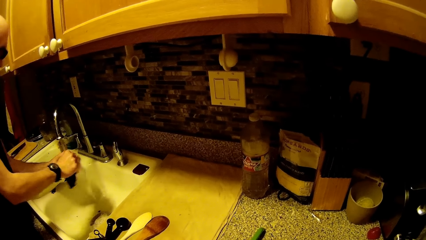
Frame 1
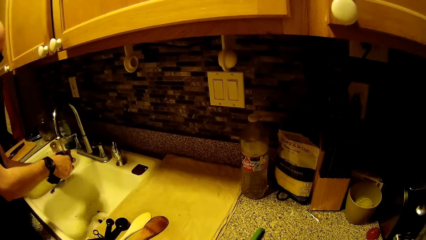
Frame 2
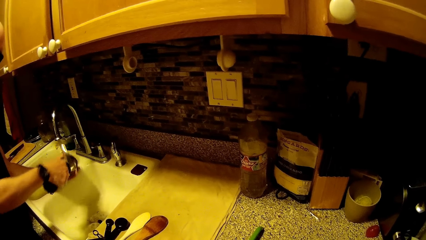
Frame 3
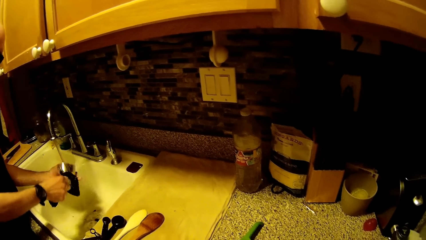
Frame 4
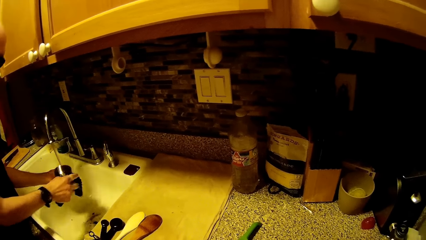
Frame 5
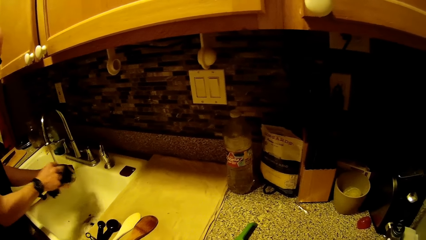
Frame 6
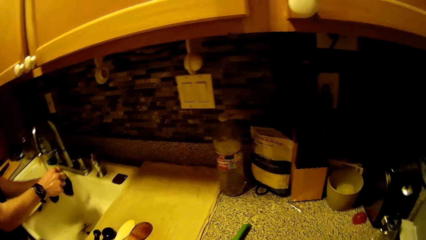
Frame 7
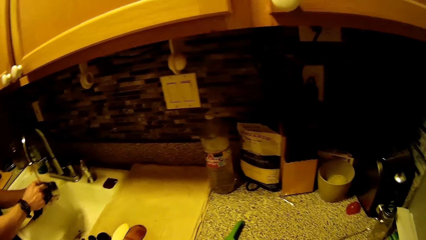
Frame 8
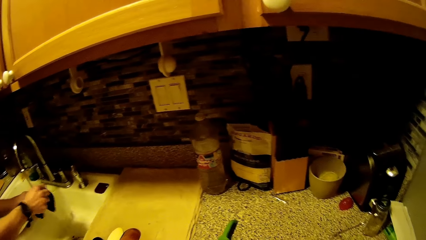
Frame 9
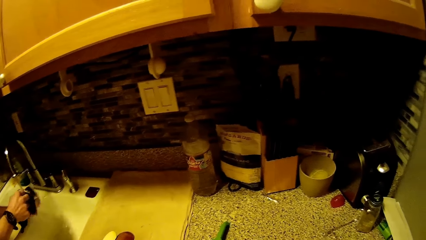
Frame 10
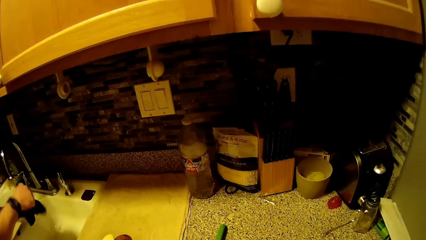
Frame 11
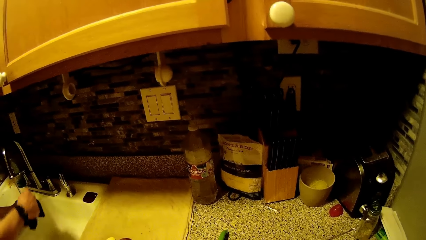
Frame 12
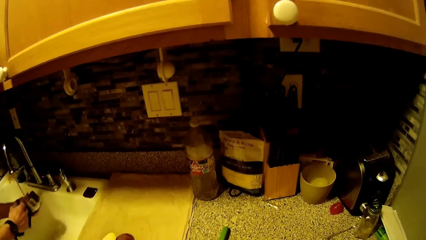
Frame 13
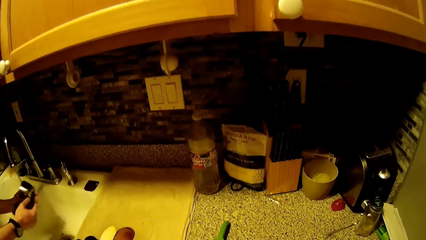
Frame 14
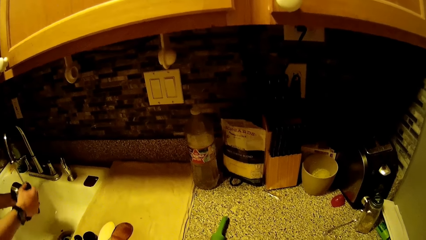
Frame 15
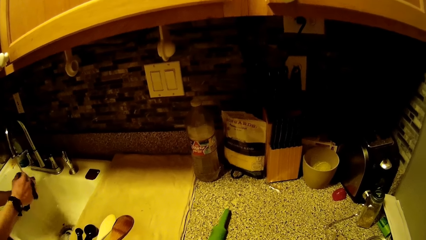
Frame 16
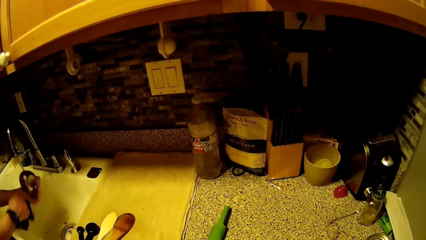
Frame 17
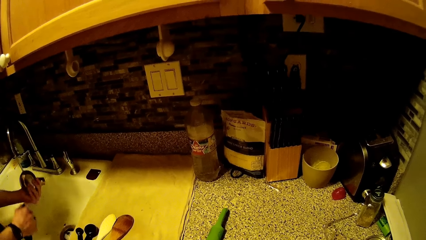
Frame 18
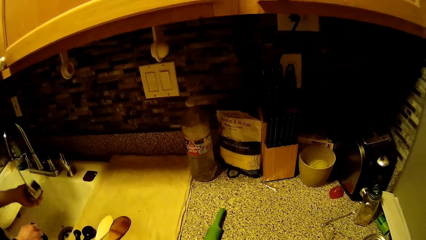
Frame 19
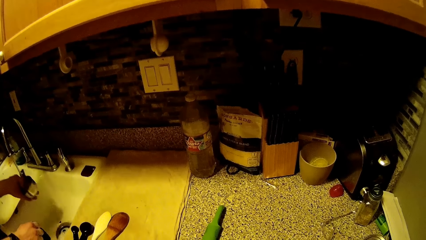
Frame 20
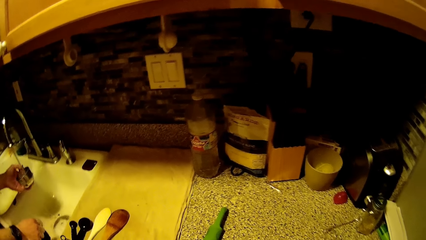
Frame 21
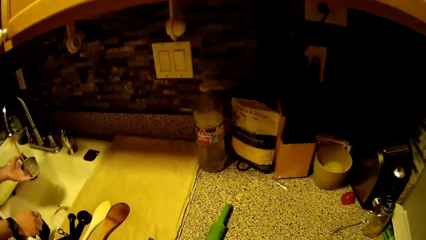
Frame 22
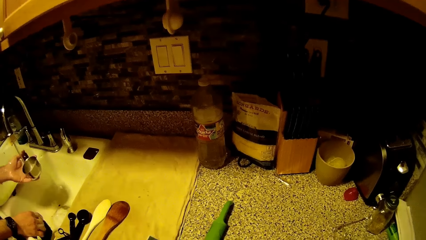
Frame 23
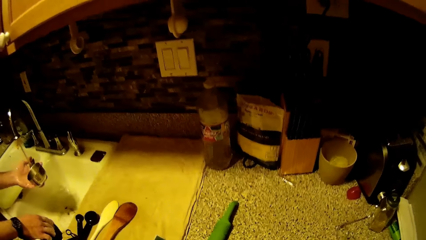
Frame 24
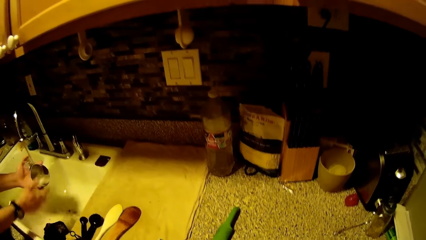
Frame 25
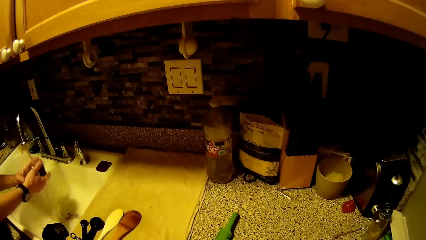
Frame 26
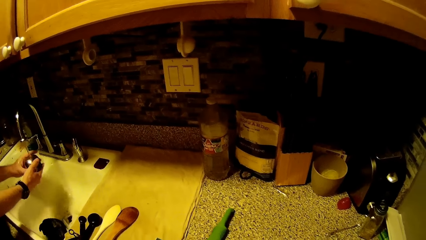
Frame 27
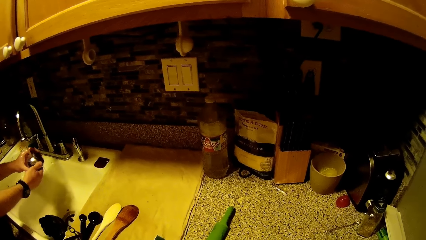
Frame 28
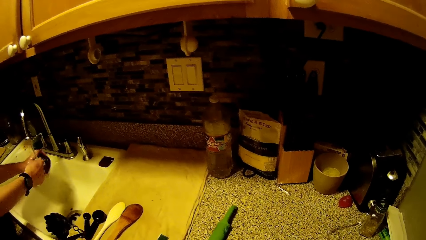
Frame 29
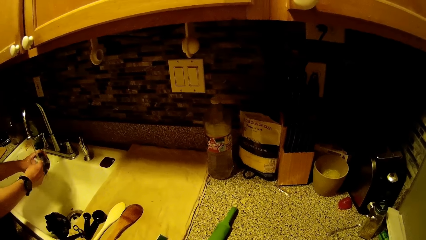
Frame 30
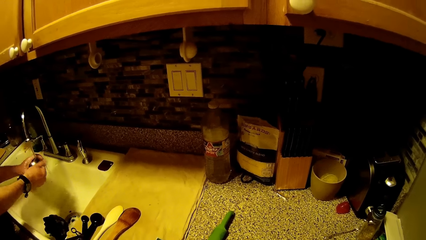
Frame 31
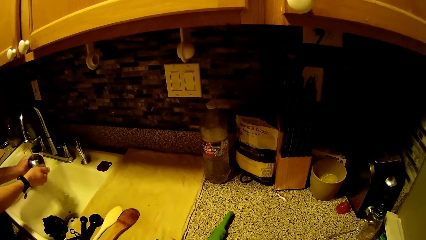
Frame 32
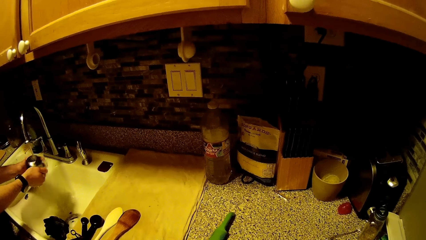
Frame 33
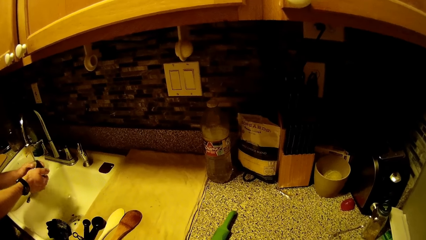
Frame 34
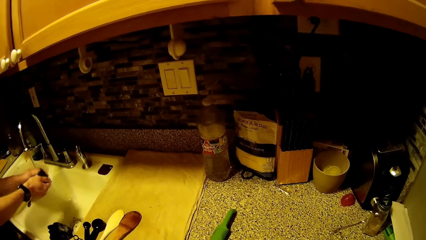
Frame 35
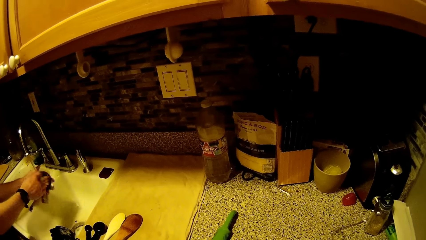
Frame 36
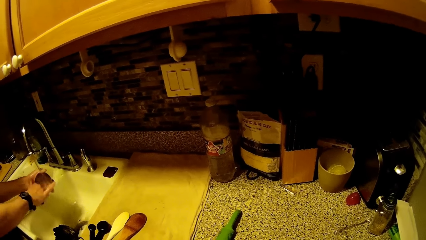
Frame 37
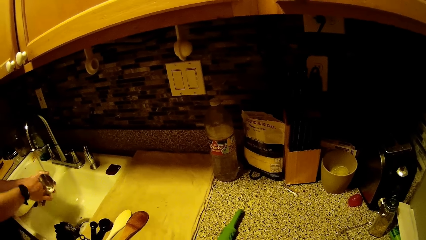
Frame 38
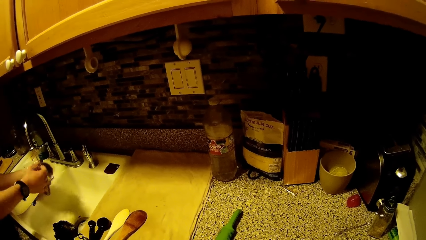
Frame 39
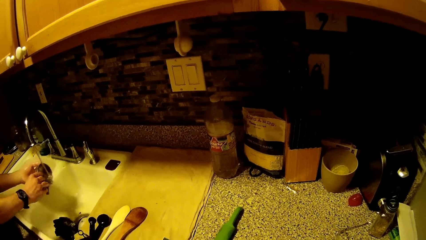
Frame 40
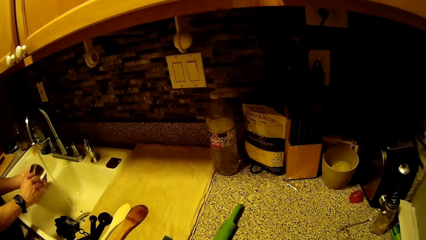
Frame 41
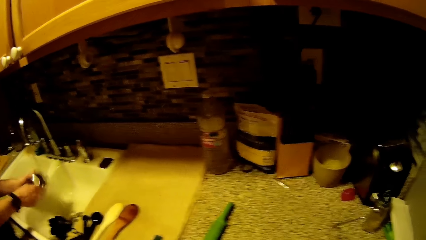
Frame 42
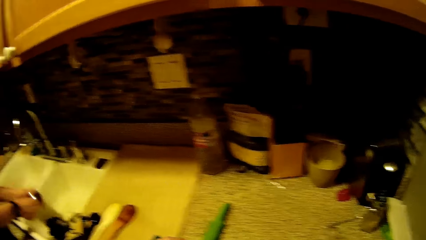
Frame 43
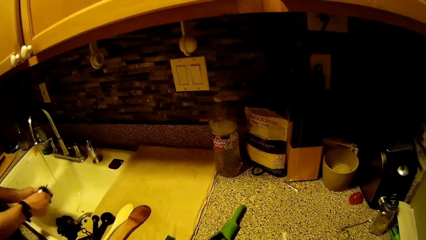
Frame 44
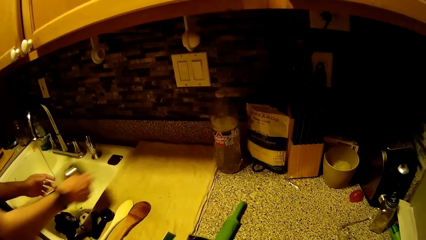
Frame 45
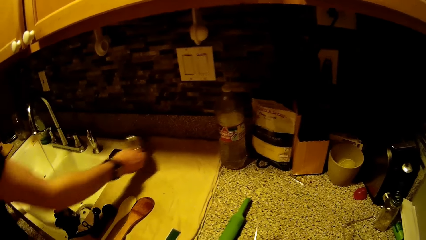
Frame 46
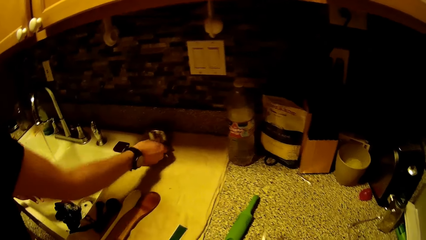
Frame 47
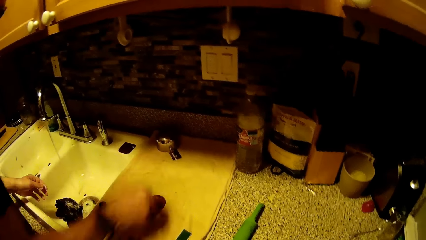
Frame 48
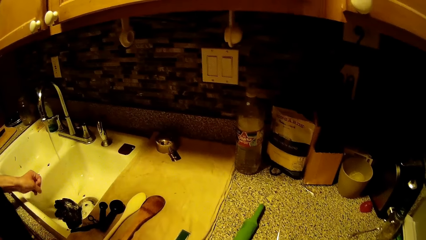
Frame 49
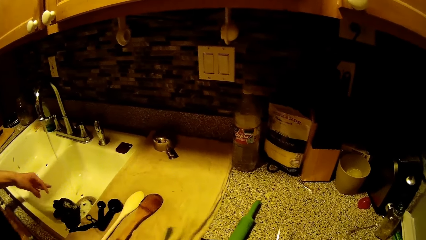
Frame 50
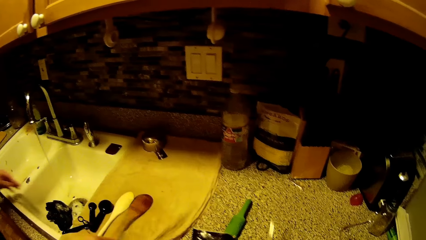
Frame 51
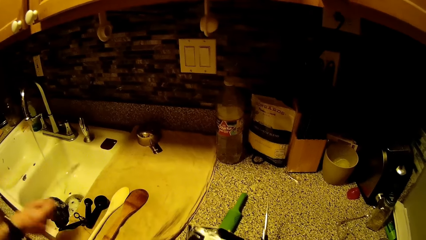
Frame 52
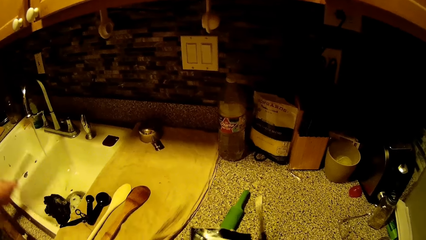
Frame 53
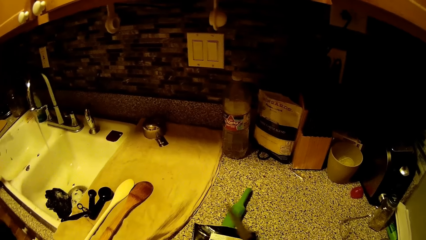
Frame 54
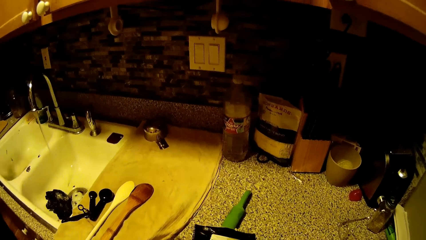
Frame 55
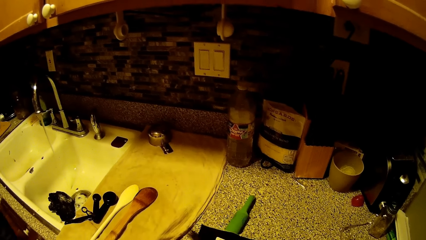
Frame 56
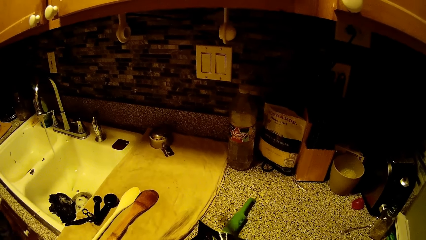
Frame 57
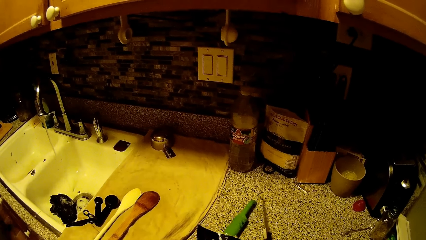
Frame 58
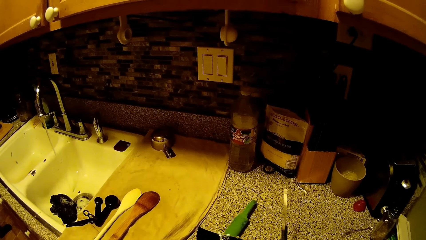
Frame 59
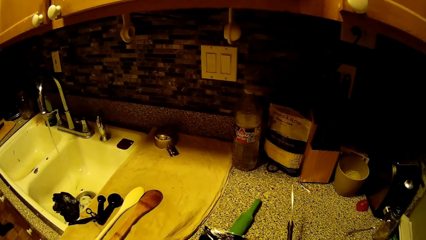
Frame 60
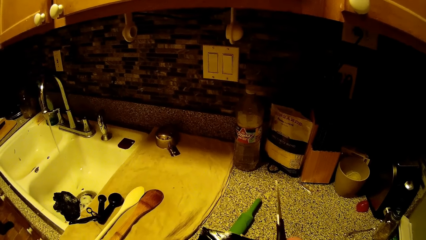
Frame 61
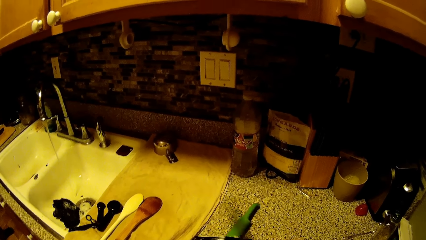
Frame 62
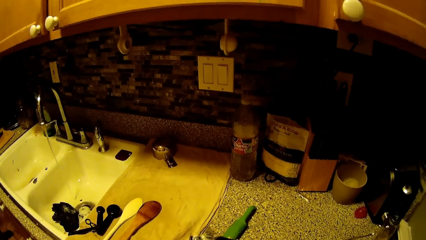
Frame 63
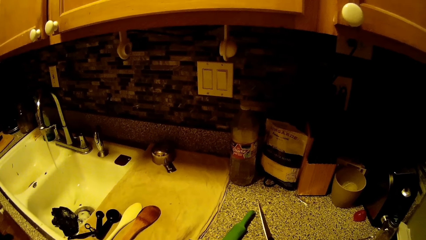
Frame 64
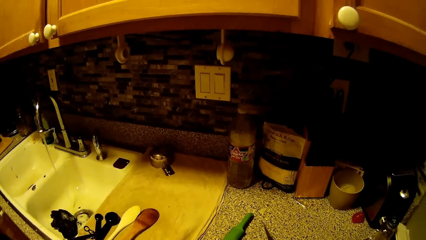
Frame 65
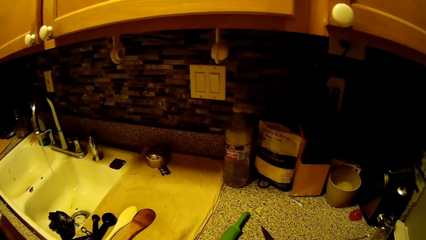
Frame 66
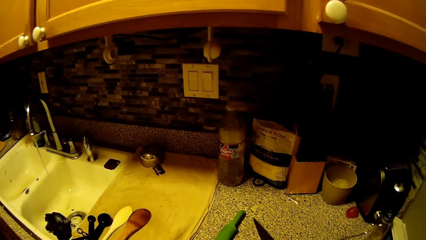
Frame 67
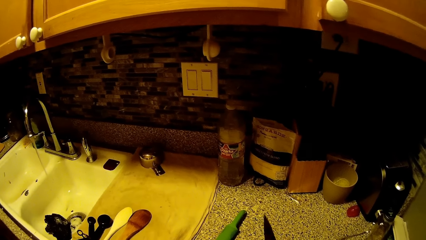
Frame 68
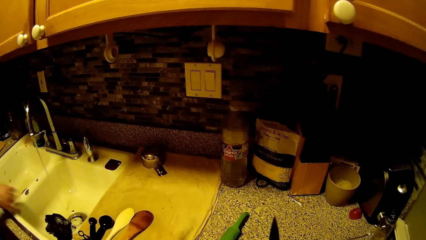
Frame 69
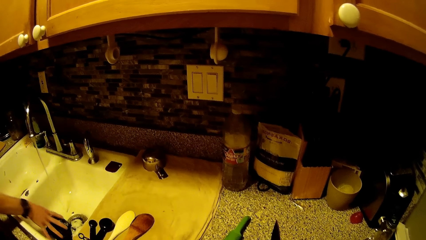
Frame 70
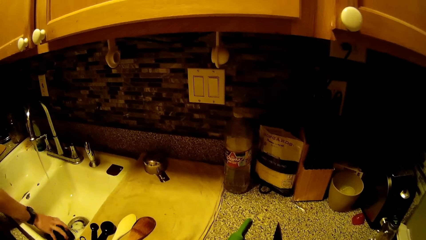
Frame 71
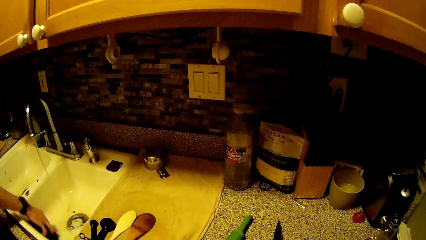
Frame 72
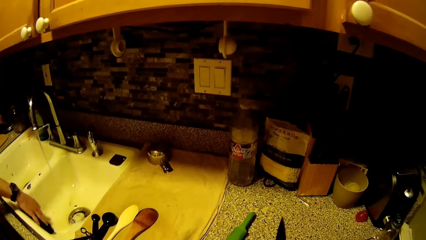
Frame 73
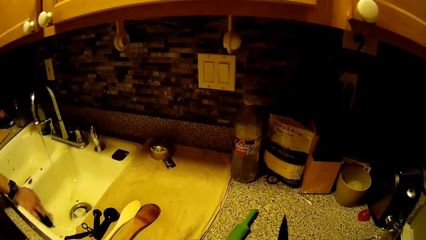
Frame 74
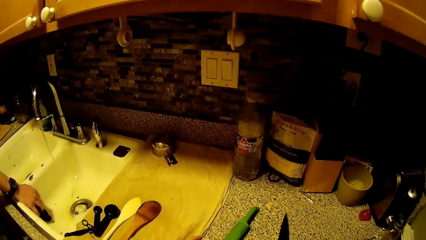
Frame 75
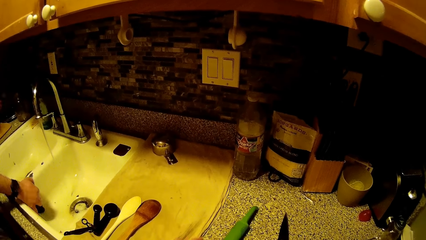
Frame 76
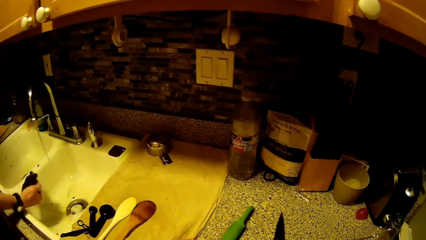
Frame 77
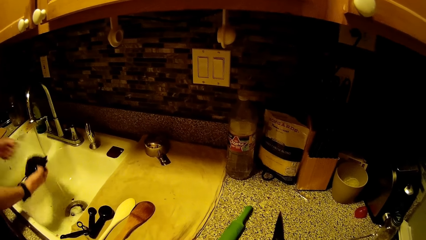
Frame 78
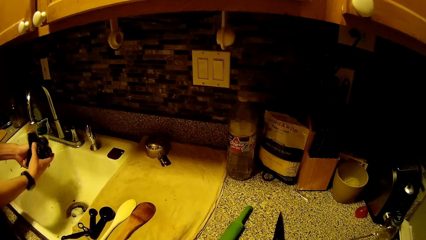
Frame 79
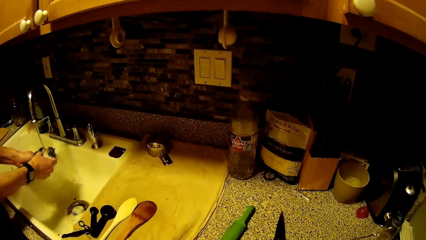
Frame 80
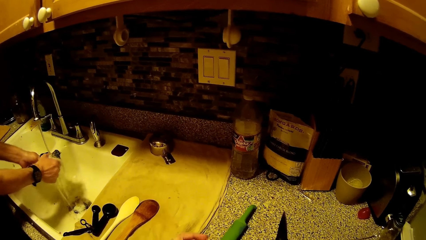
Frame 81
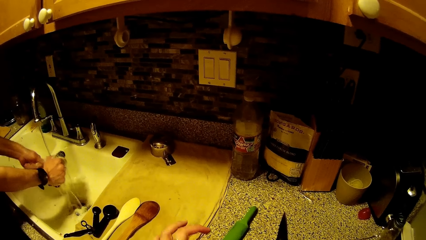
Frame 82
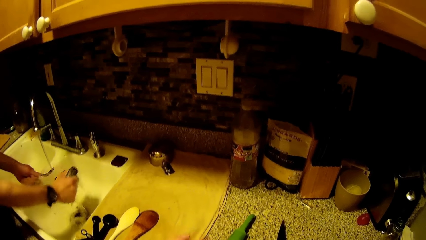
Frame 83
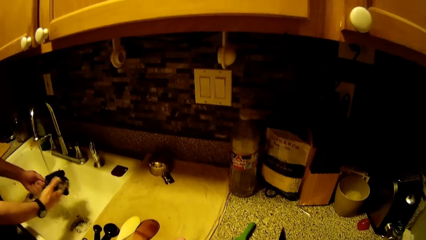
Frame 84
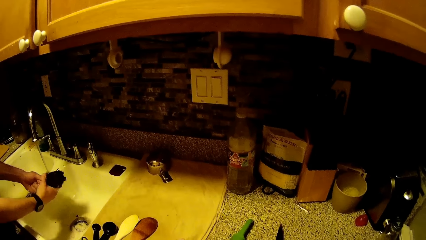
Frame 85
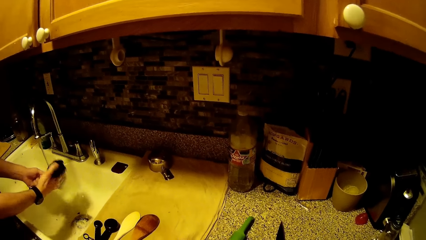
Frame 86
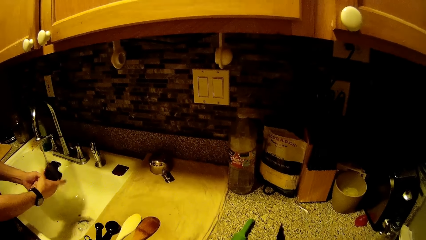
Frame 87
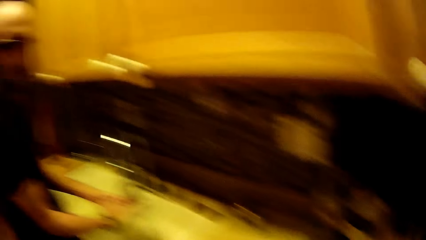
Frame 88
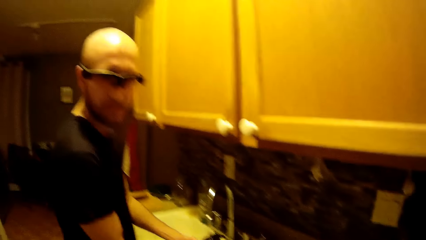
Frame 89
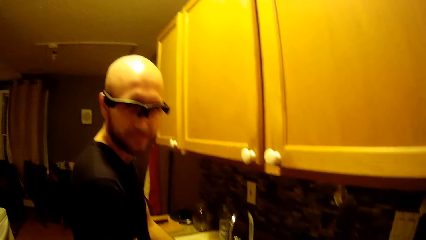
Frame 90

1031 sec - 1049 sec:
A man speaks to the camera wearer. The camera wearer speaks to the man. The man washes utensils. The camera wearer speaks to the man. The man speaks to the camera wearer. The man drops the cup on the kitchen counter with his right hand. The camera wearer holds the scissors. She speaks to the man. The man picks up a knife from the kitchen counter with his right hand. The camera wearer picks up the knife from the kitchen counter with her right hand. The man speaks to the camera wearer. The camera wearer speaks to the man. The man speaks to the camera wearer. The man rinses a fork in his left hand with the black napkin in his right hand.
